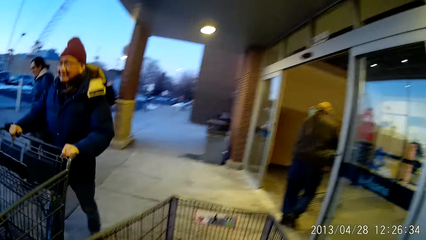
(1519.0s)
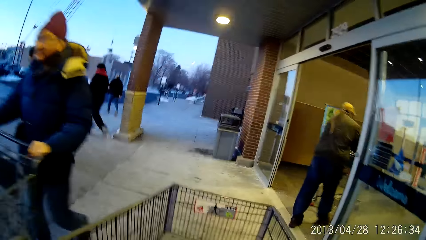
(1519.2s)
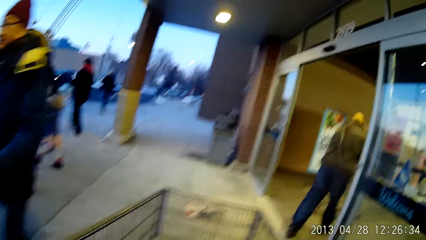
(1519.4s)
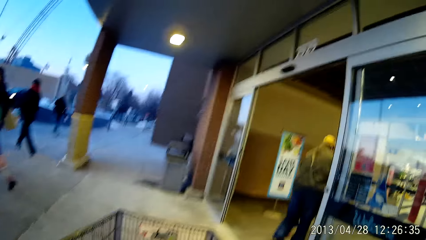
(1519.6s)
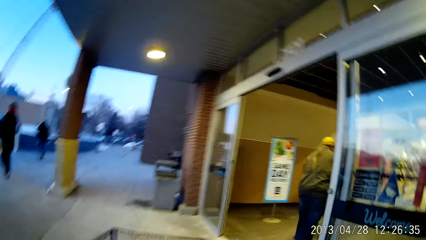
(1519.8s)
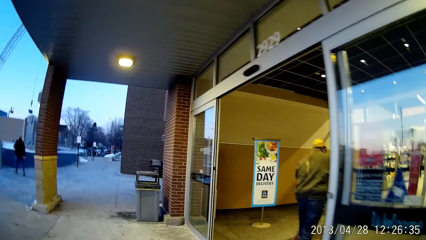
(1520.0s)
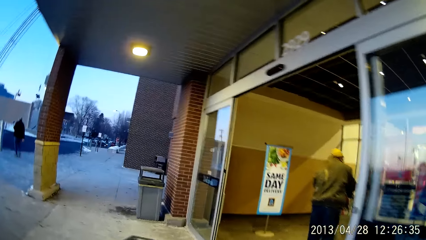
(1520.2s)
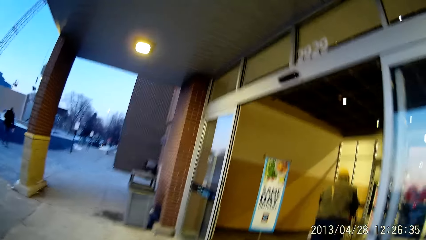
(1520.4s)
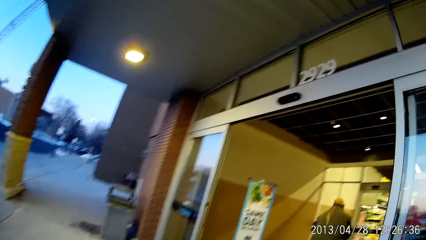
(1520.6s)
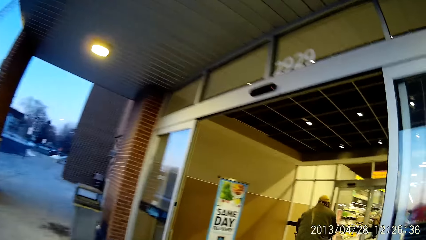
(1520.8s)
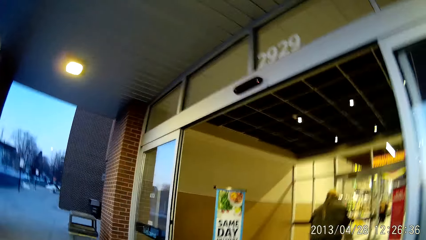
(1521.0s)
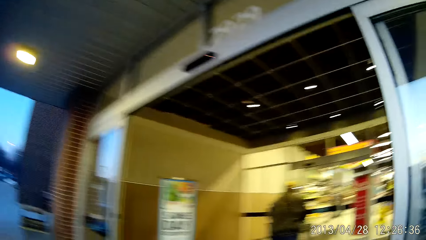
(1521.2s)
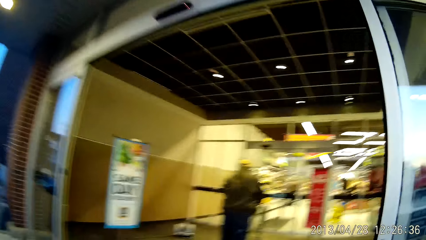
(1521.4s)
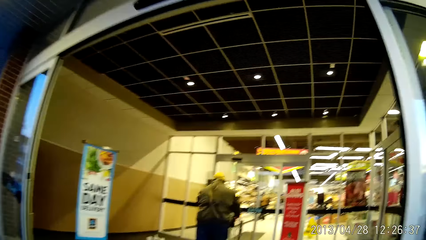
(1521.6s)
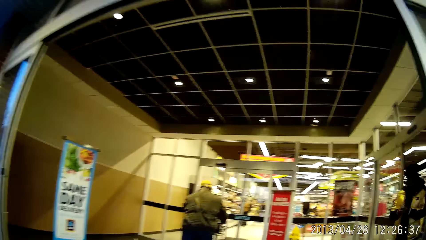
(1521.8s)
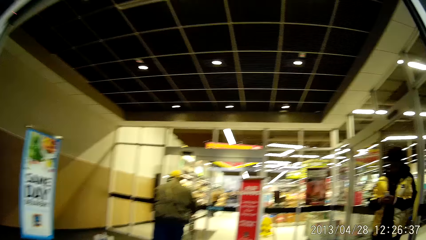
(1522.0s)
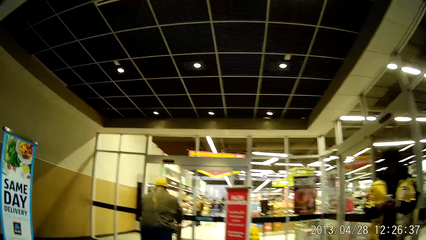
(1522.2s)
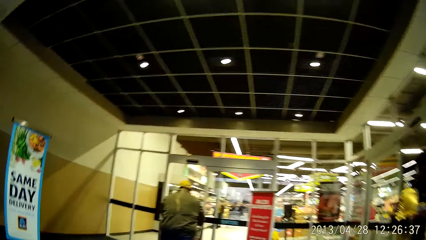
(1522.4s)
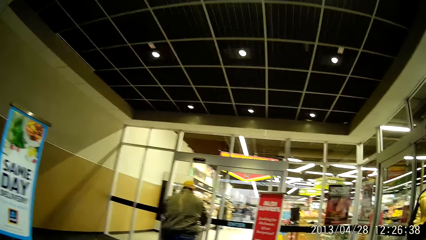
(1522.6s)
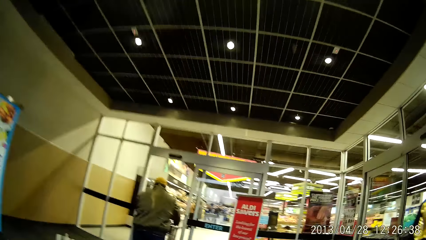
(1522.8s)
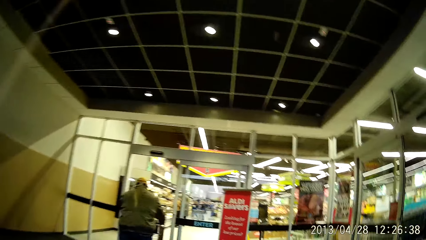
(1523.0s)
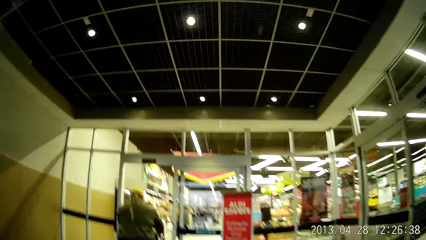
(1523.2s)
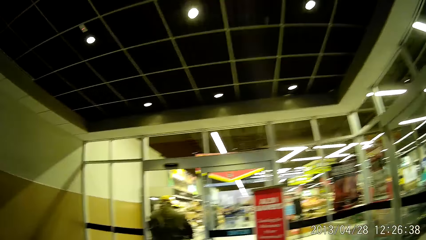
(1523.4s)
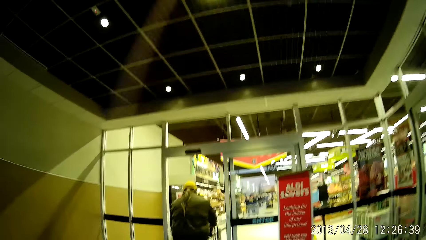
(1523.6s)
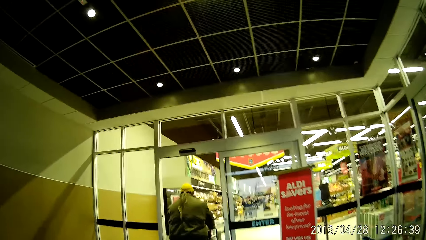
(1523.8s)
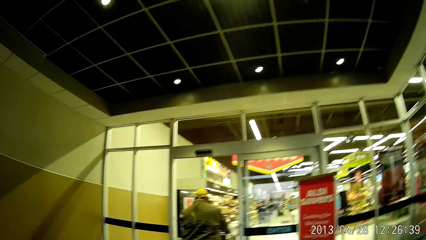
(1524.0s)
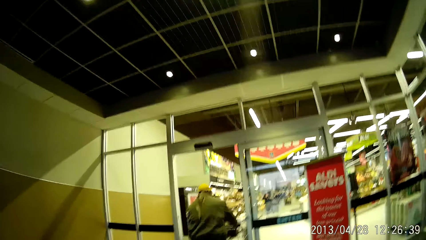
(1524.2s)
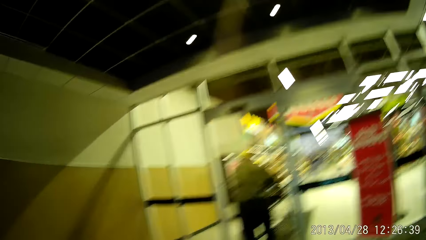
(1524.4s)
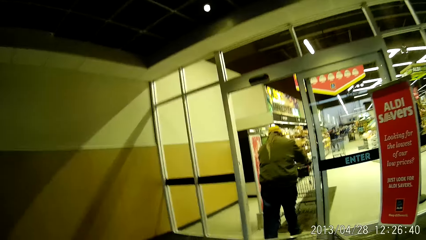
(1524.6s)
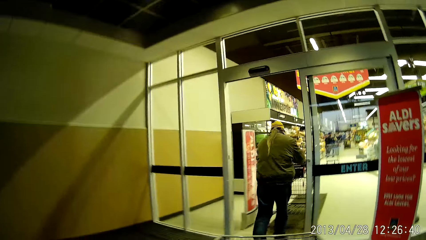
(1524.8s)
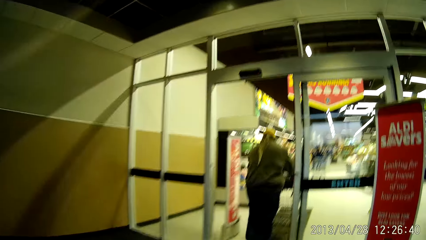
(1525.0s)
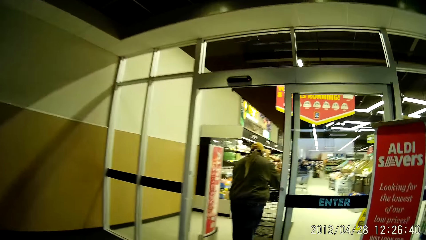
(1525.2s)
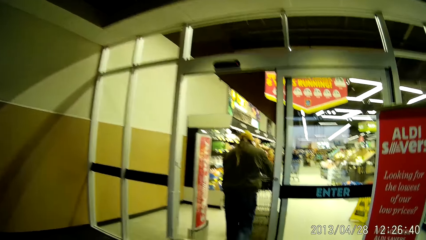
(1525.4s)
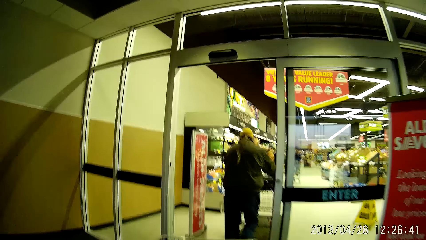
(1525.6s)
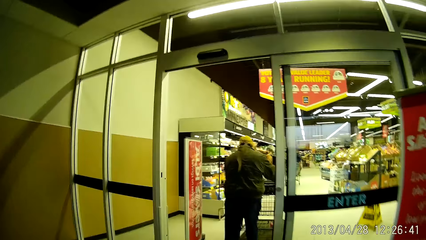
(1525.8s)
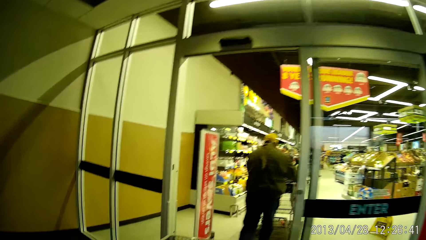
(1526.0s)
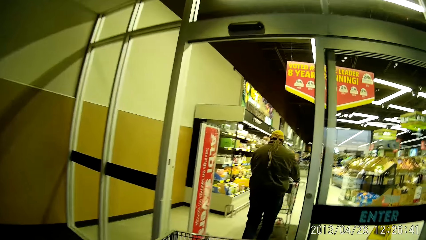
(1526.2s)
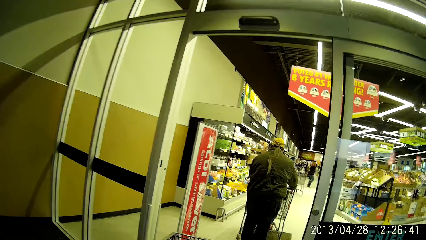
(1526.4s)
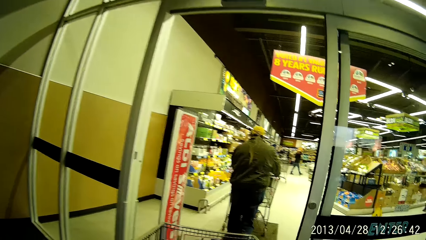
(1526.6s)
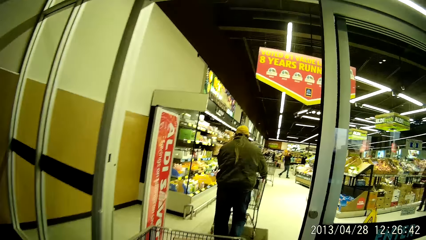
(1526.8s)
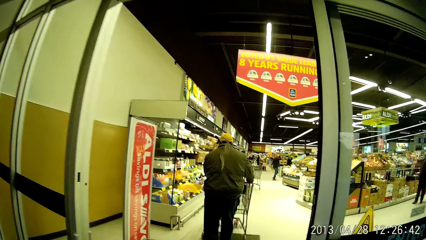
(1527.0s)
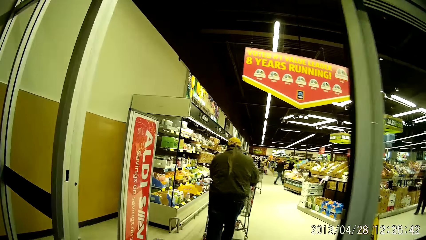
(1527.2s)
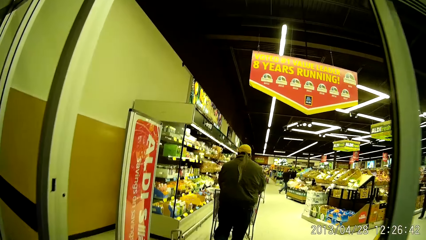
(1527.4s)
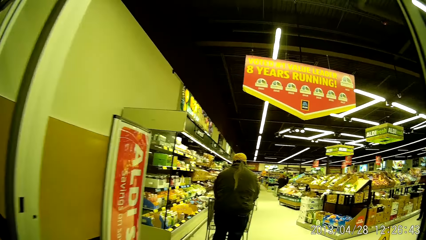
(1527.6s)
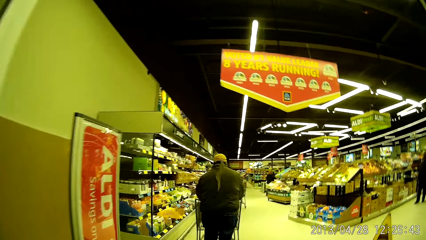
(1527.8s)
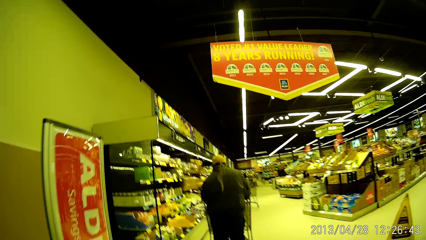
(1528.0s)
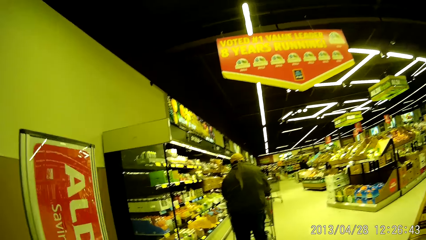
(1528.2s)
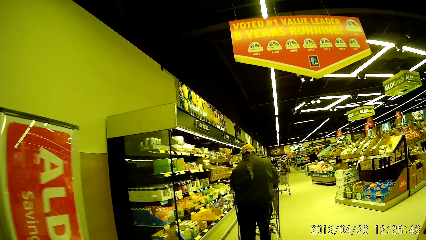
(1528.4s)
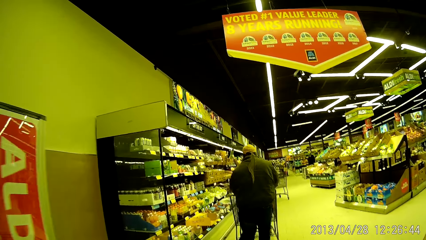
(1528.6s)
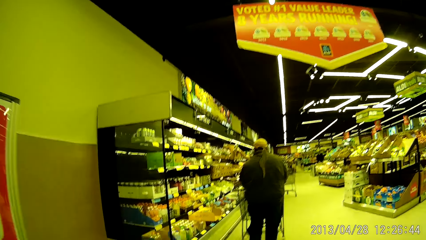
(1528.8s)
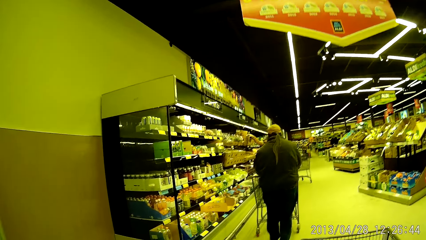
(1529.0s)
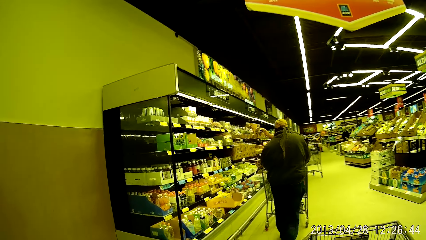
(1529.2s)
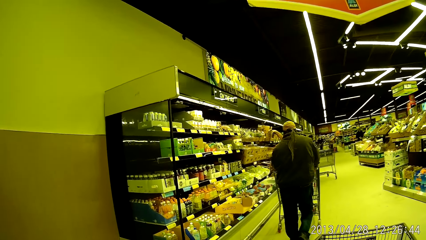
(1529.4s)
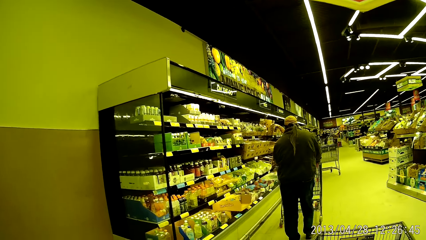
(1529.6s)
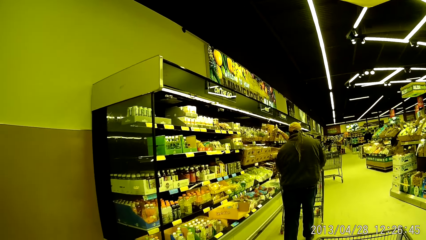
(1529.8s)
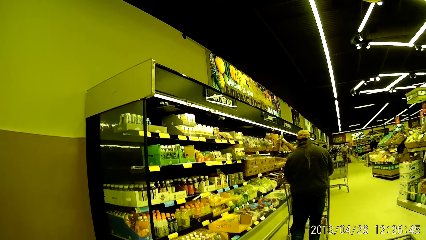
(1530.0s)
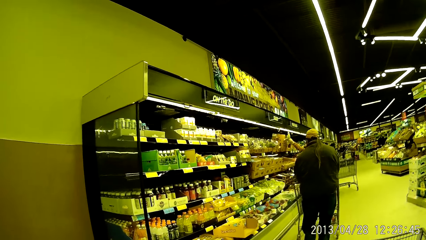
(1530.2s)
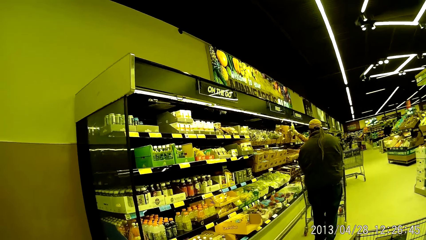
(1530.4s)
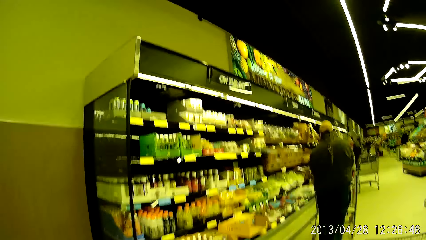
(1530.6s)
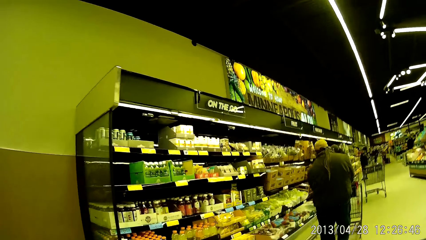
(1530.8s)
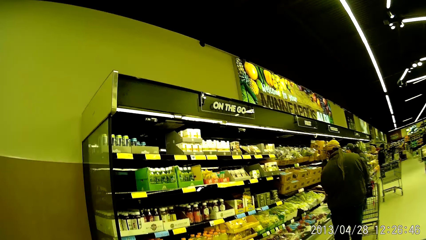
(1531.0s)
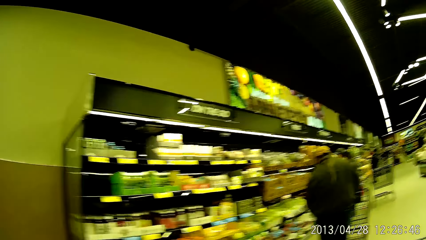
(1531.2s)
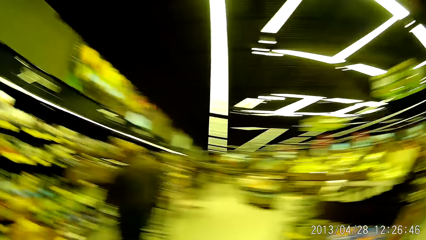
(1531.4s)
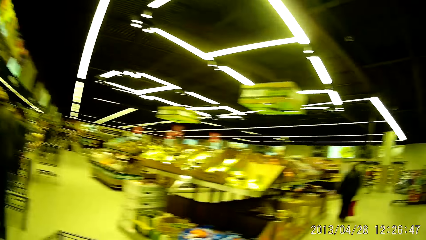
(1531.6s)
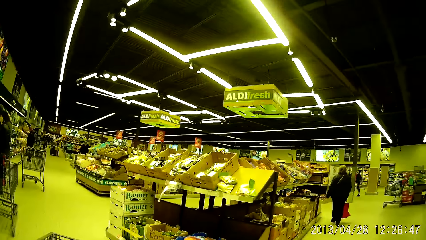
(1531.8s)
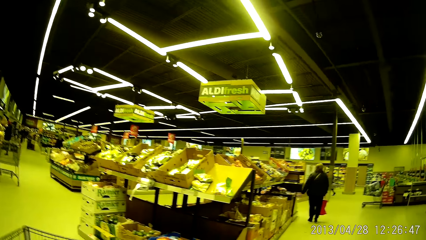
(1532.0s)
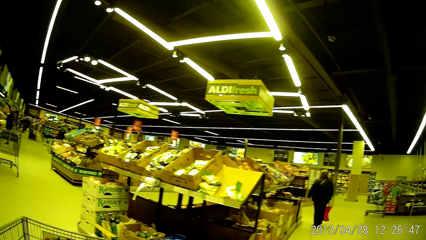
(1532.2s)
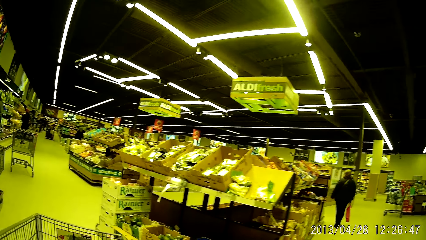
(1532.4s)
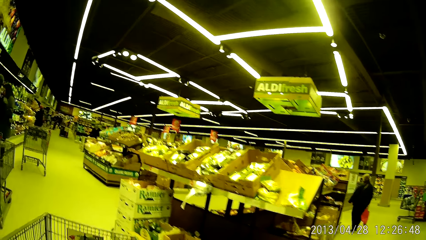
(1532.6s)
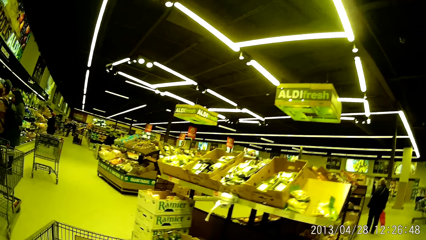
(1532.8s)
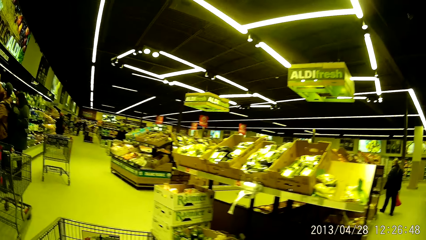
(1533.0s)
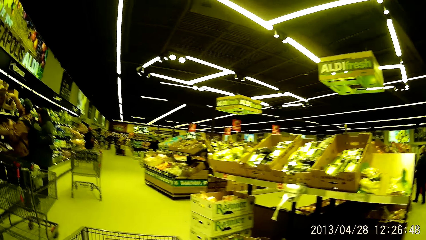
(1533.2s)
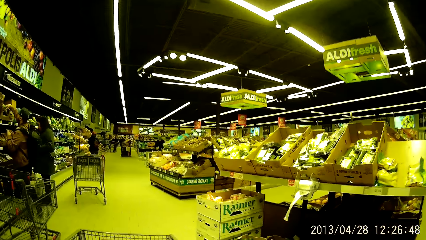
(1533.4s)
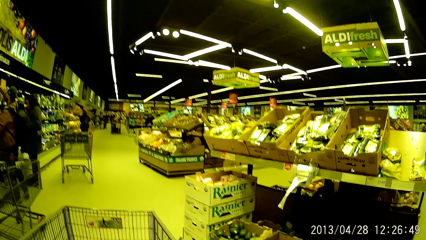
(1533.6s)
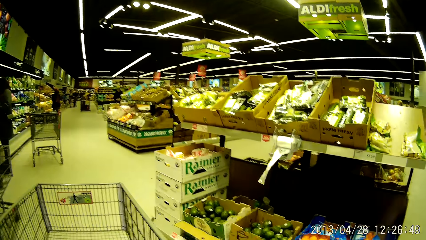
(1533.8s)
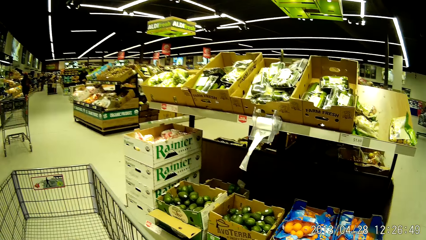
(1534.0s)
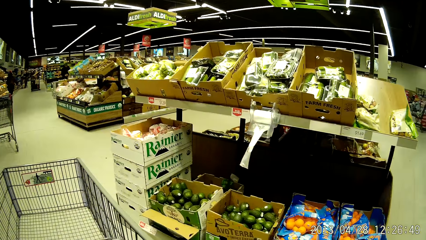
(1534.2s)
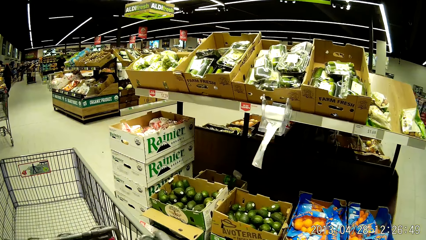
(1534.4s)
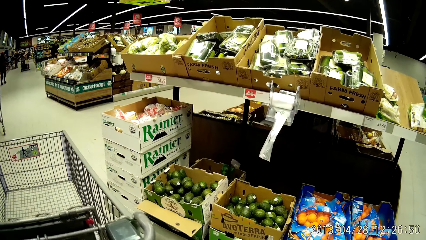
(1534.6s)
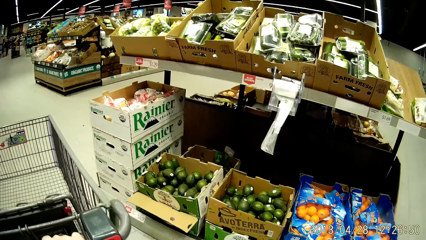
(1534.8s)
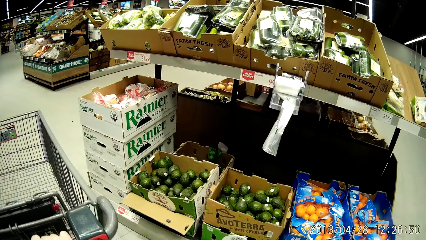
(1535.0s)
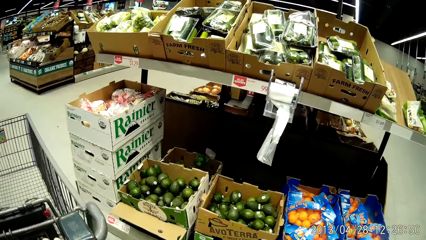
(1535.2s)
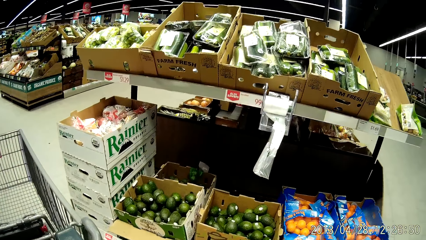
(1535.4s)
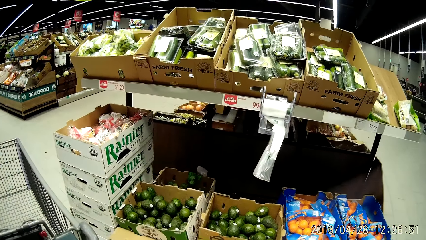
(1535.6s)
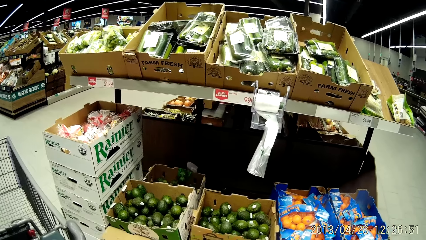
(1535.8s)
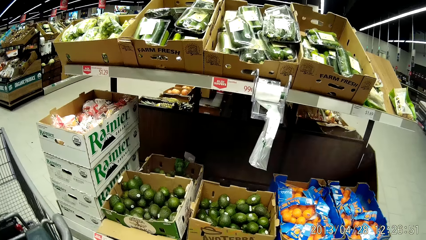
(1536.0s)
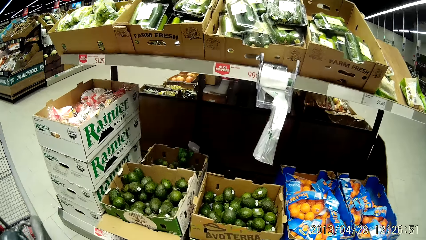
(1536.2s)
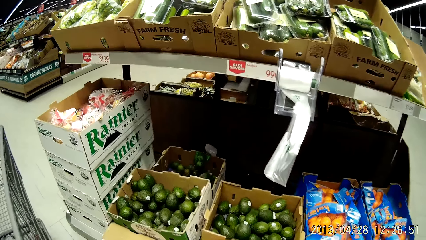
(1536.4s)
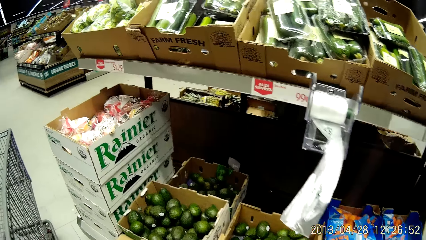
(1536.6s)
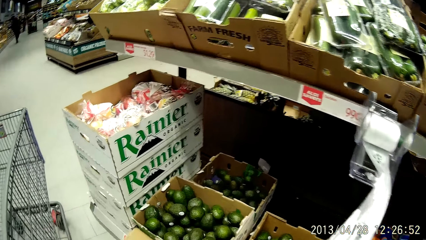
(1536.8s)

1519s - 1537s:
The camera wearer pushes a trolley in a store. They enter the store. They push the trolley around the store.
